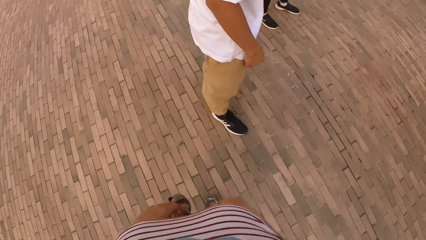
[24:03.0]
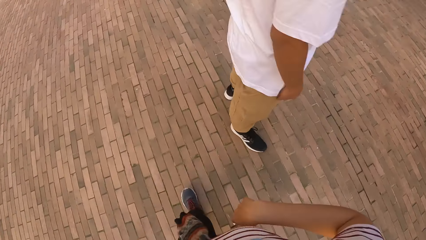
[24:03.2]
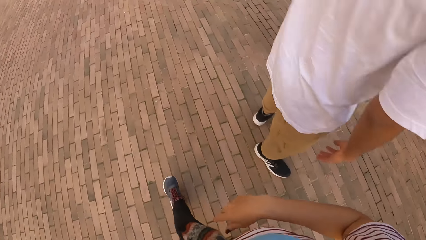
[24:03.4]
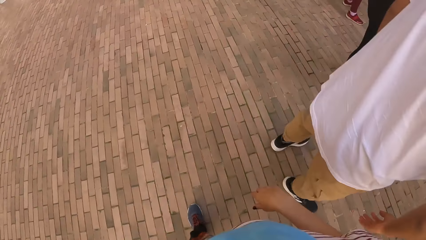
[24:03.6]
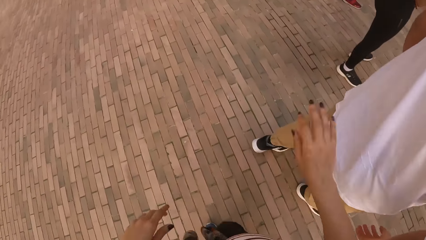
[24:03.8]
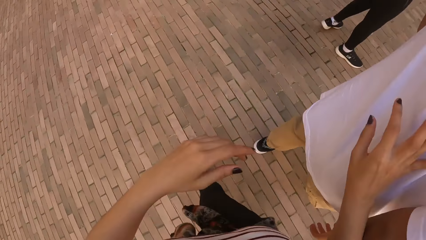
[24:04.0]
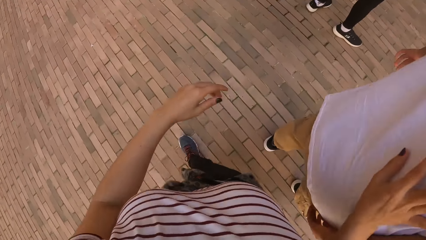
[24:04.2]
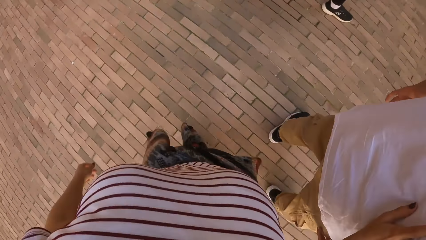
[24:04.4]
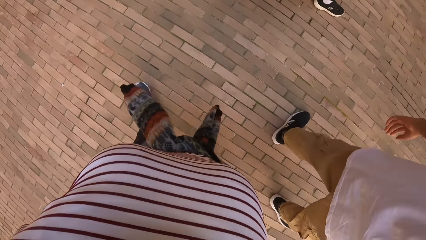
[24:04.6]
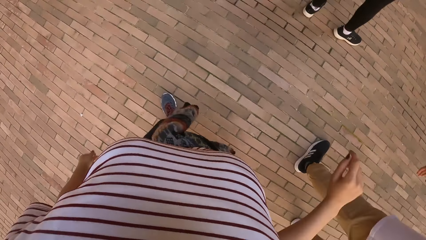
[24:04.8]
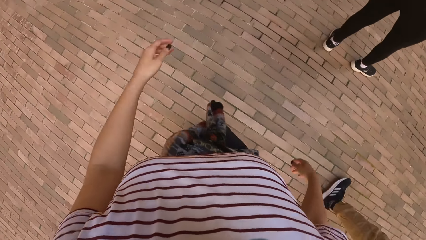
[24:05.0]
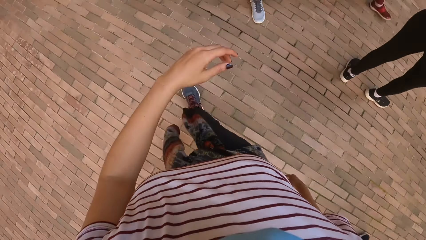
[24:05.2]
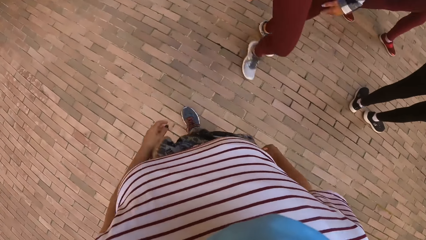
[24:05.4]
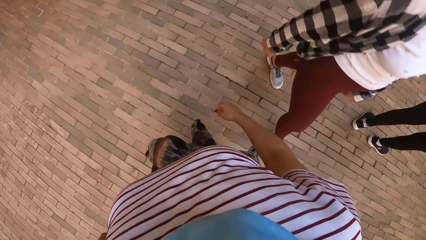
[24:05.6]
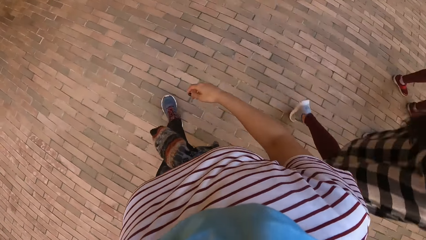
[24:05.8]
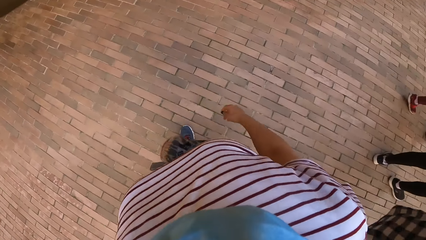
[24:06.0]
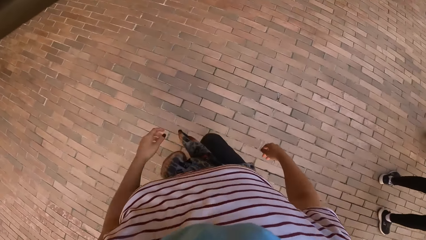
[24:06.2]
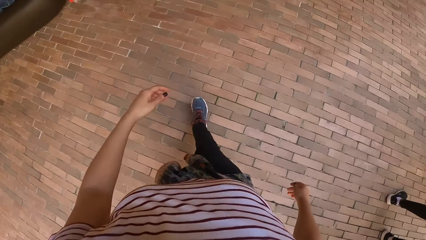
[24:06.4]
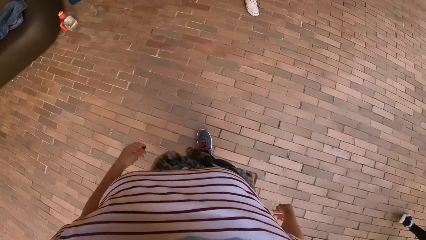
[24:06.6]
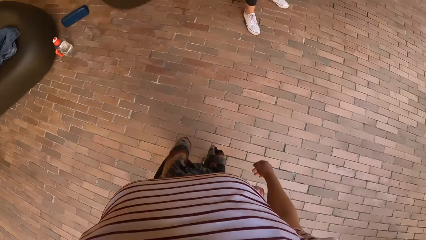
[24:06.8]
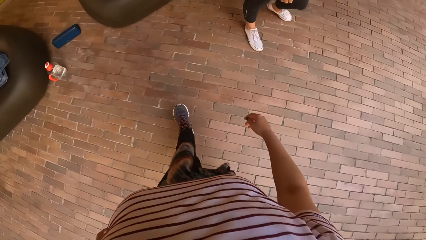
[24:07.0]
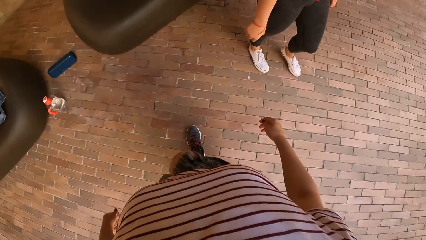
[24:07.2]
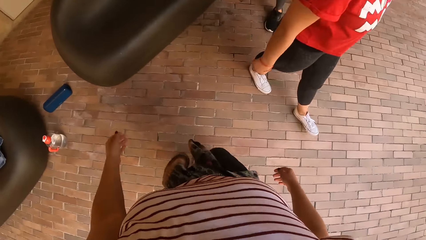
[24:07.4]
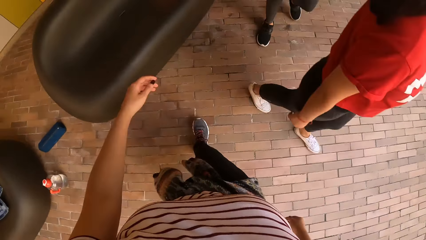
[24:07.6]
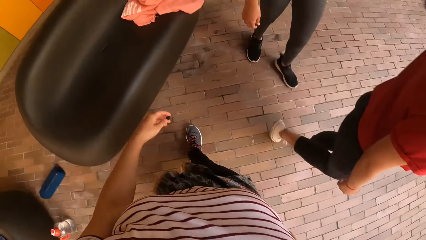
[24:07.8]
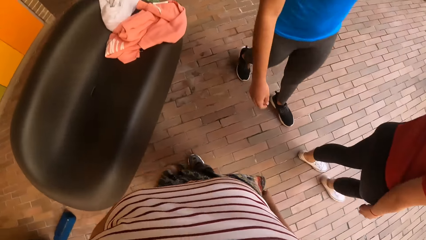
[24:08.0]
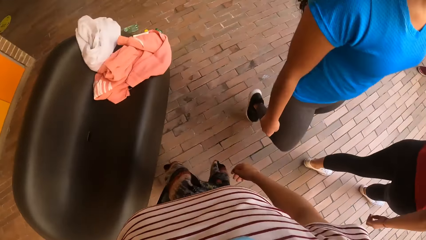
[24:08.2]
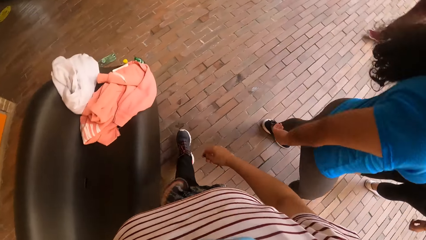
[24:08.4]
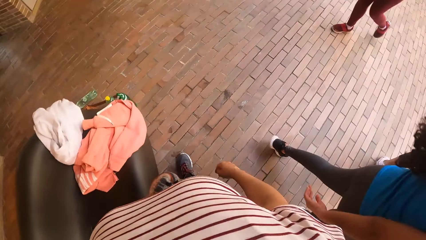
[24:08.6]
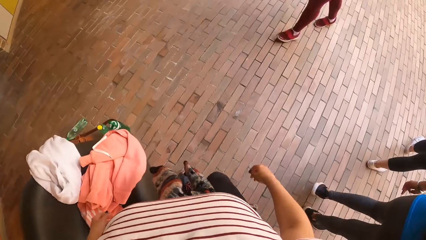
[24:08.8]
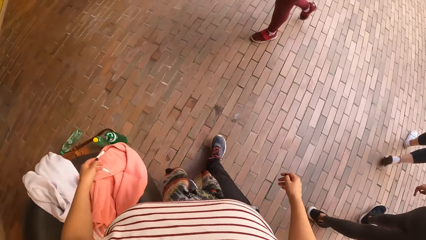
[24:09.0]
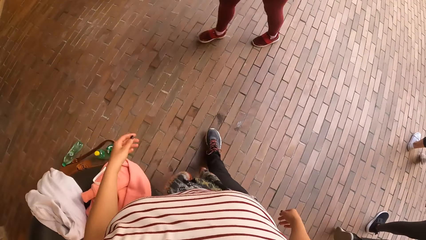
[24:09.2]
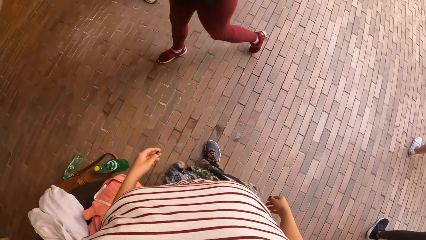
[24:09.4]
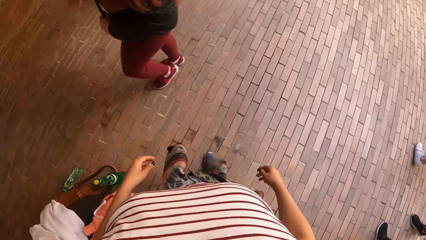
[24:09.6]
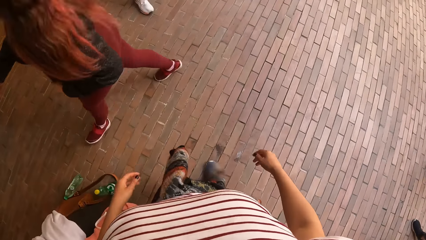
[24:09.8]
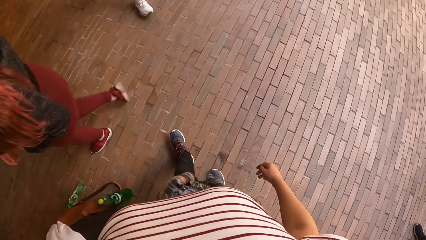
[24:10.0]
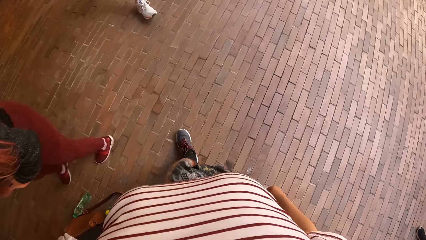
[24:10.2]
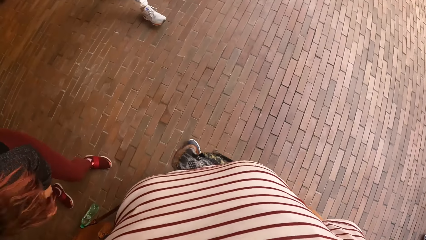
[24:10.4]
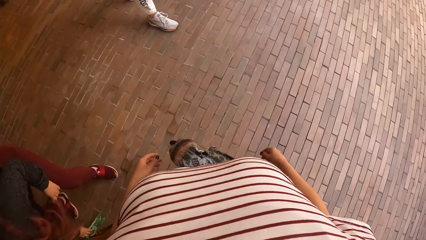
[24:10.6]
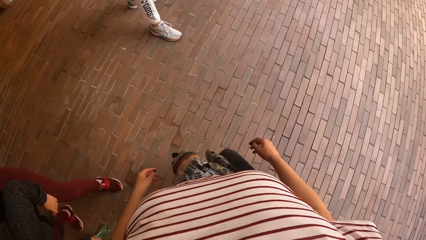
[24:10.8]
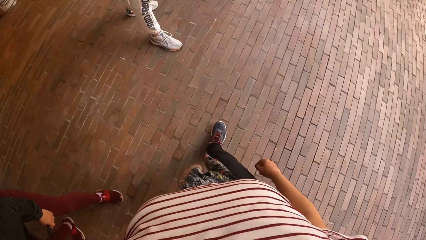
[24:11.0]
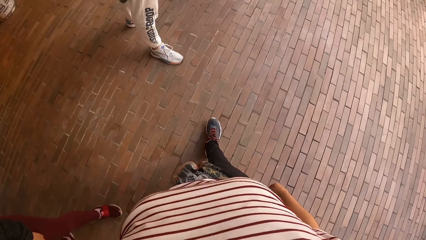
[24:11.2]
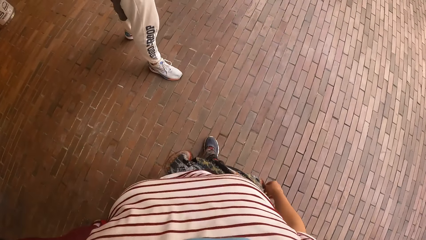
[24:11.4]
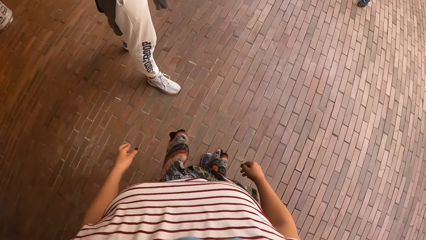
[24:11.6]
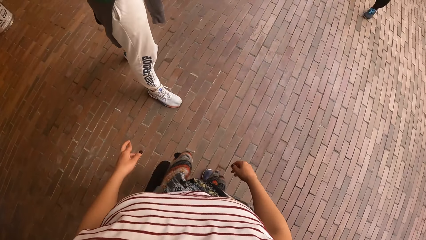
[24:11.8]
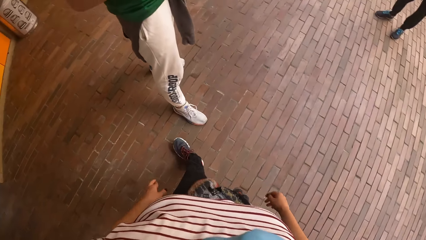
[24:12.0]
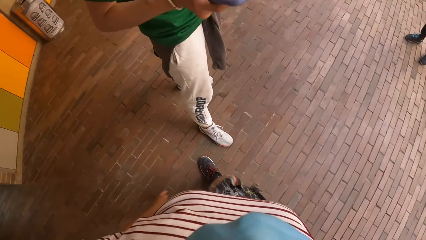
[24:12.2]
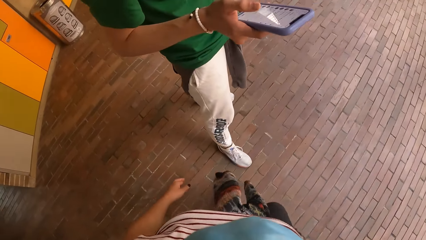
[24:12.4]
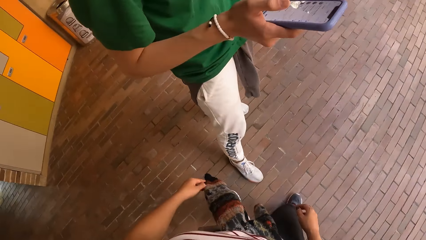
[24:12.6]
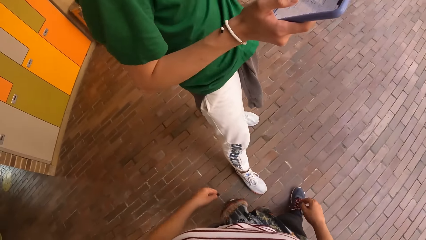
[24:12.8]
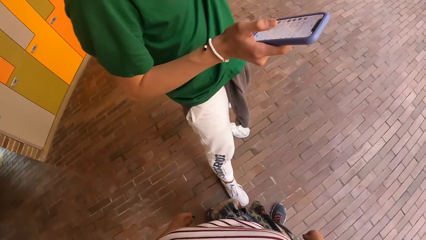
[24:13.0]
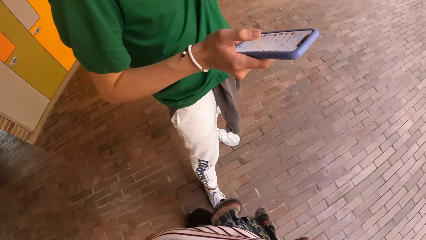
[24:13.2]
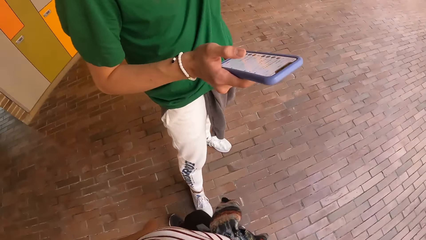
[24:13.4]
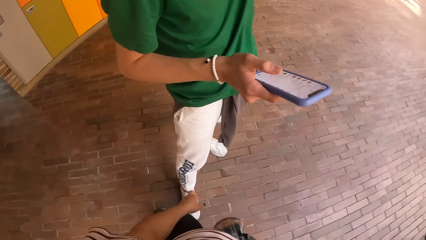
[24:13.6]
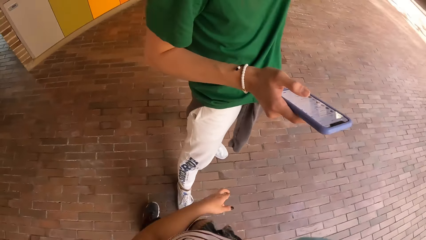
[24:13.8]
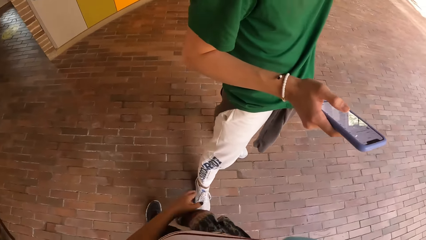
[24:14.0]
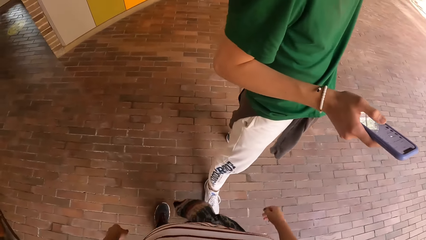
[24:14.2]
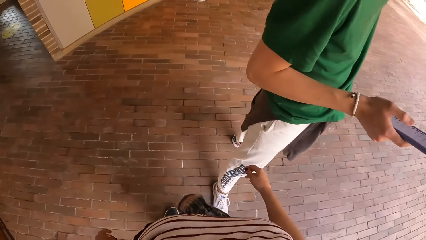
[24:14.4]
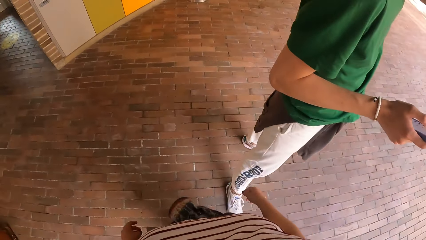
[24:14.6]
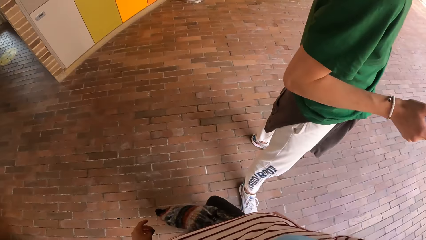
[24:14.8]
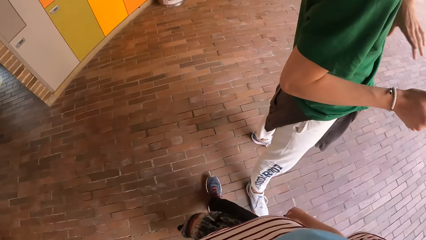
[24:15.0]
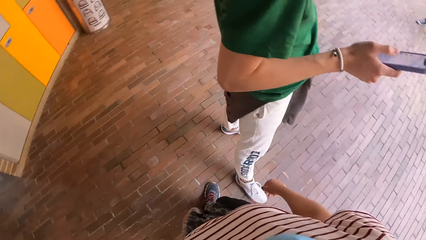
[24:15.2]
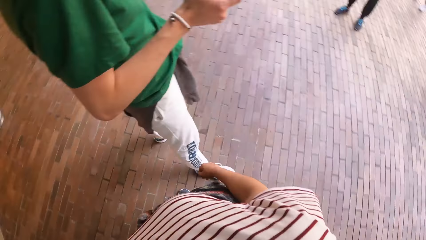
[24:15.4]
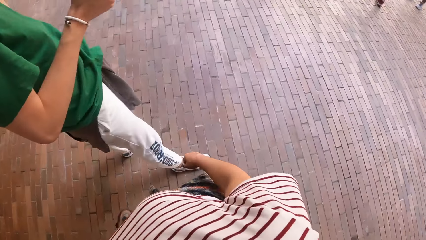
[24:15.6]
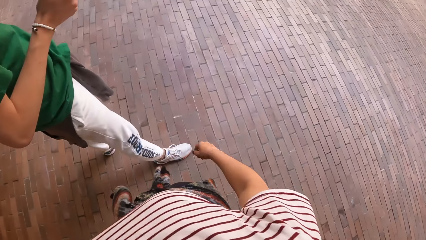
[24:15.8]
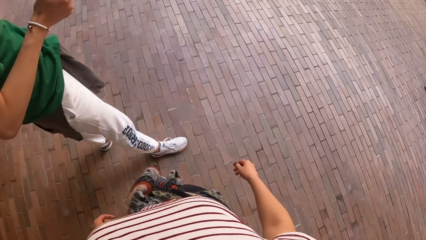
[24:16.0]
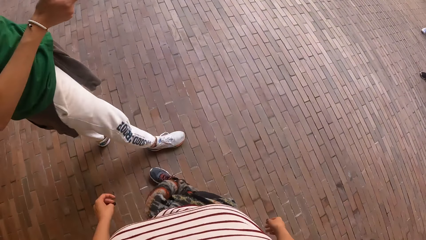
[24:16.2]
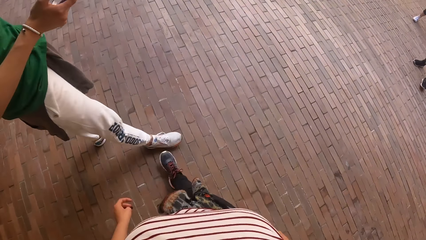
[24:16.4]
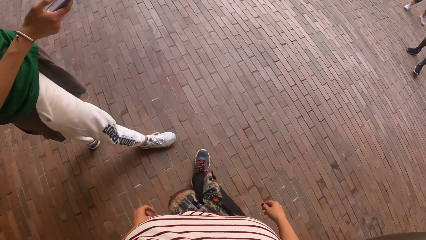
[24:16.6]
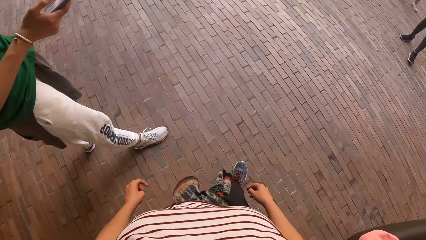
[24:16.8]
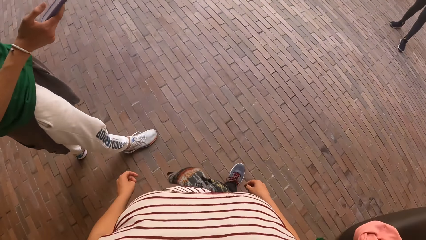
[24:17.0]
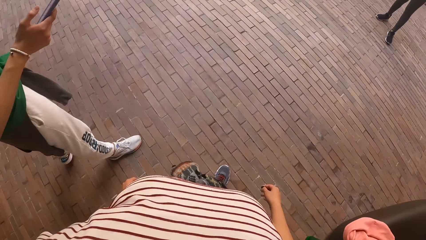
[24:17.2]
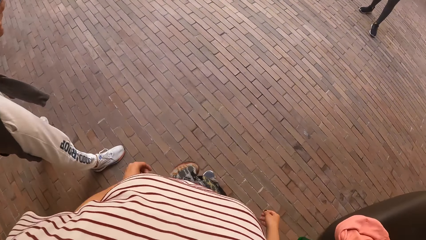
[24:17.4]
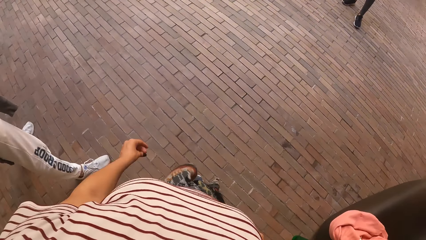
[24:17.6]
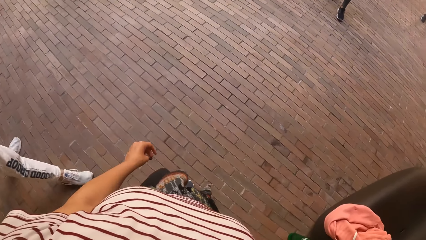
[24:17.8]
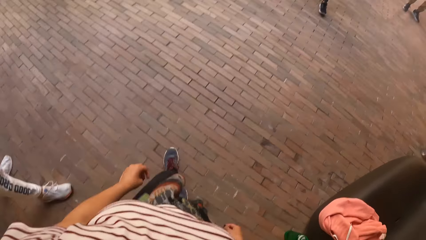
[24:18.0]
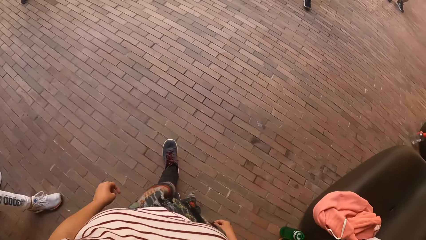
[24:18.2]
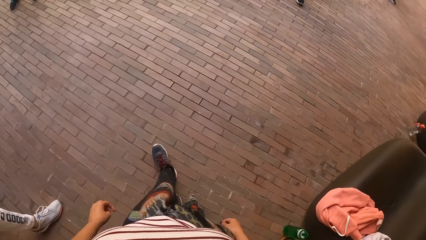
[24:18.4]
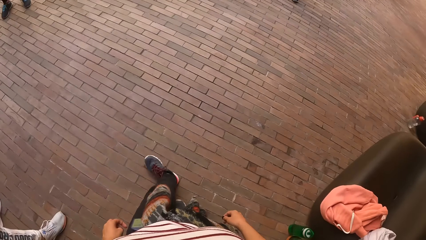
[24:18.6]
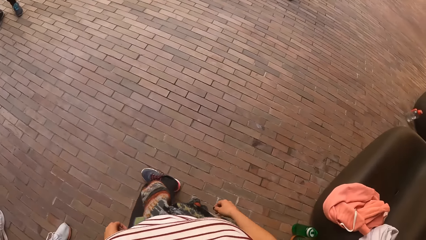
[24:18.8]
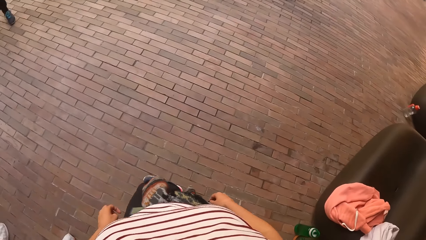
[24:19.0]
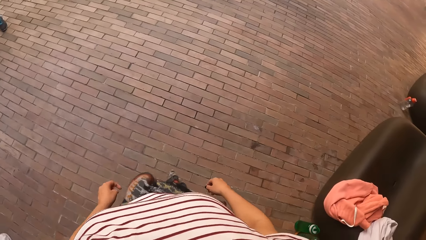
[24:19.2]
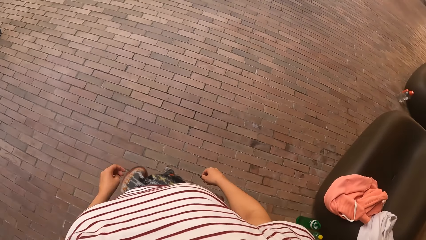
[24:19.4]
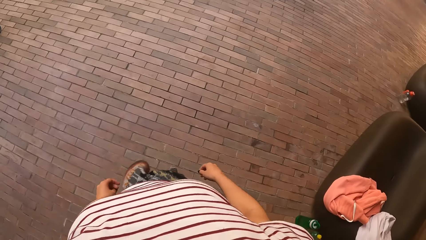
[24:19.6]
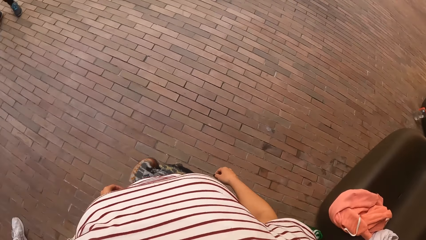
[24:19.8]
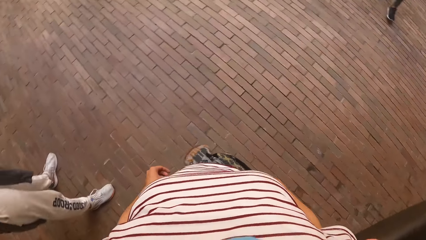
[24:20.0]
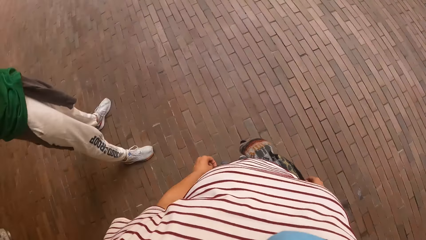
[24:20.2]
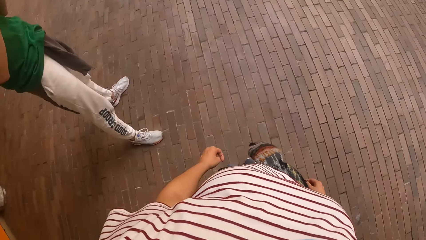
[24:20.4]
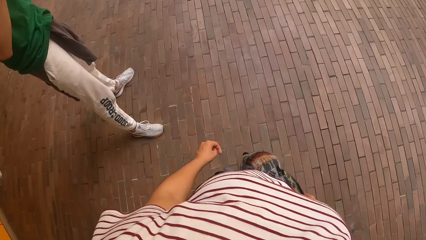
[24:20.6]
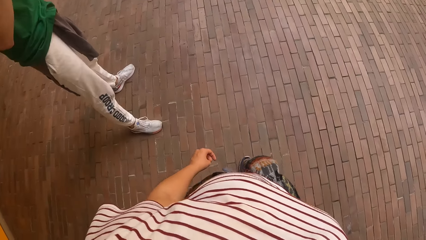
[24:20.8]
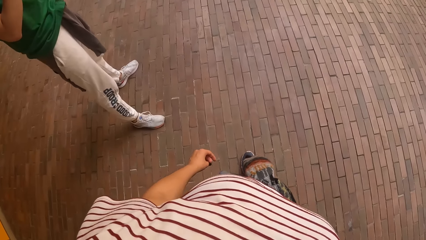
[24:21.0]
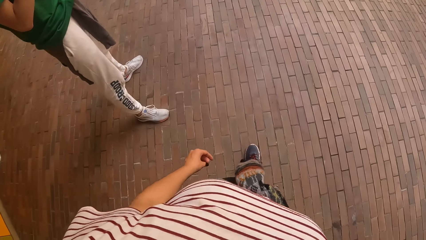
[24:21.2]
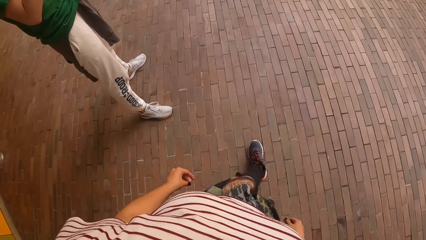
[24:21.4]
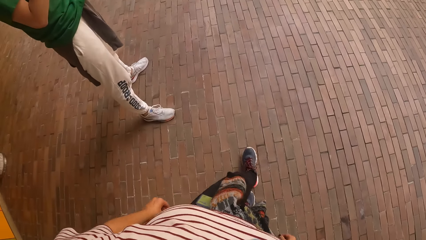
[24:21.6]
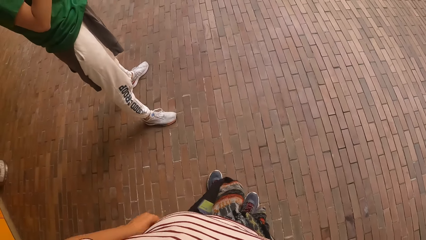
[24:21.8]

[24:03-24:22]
The camera wearer walks around. She touches a man with her right hand. She walks around. Another man holds a phone with his right hand. The camera wearer converses with the other man. She walks around and looks around.
